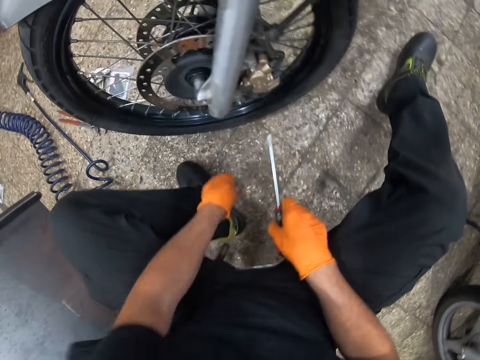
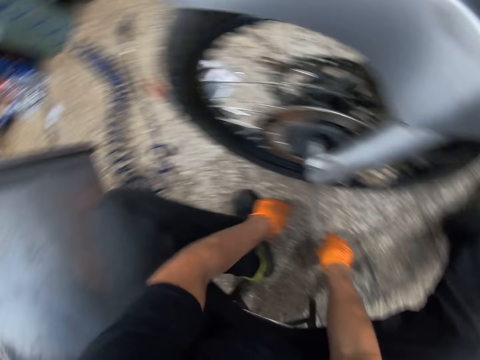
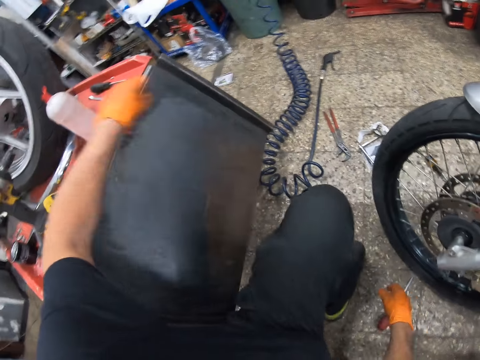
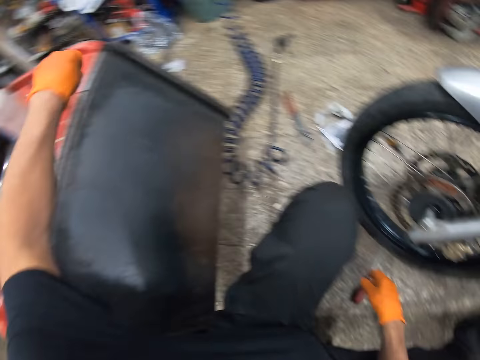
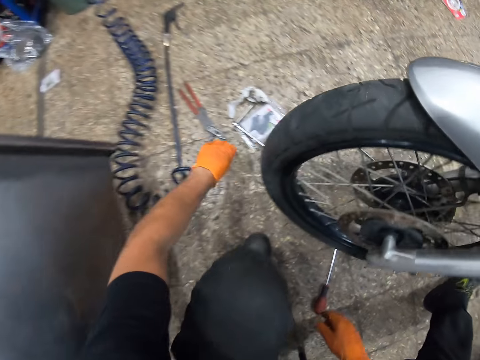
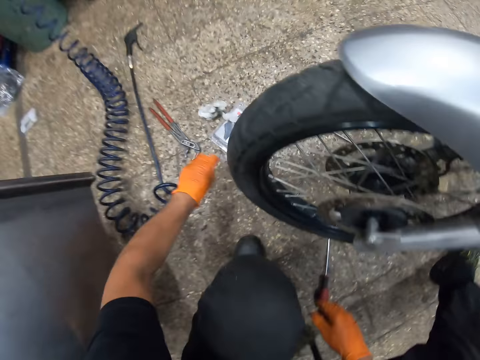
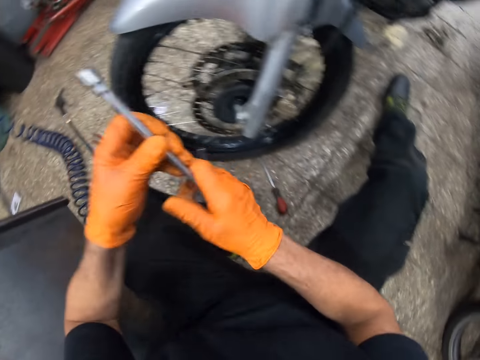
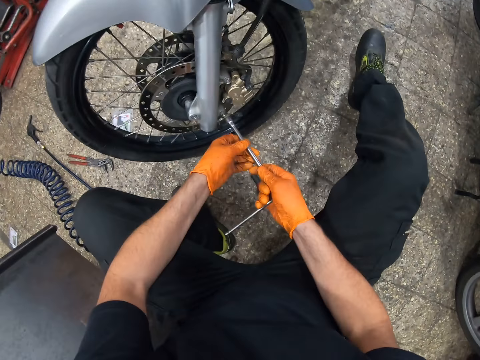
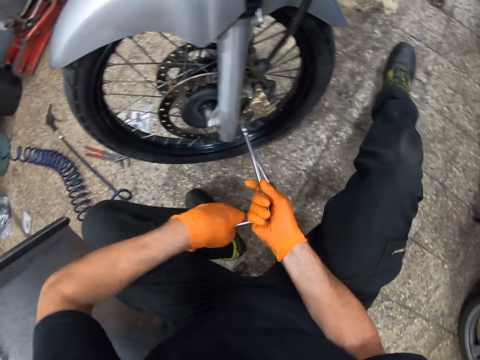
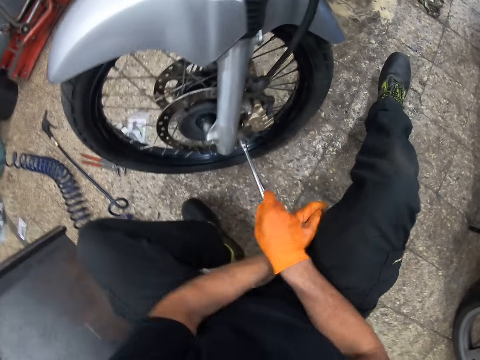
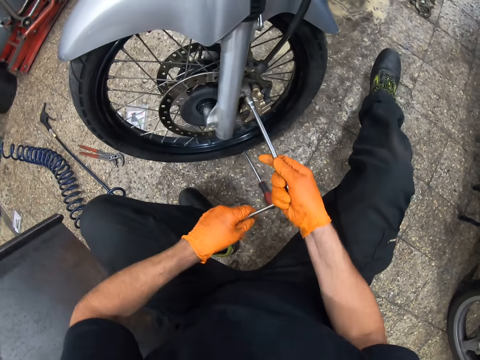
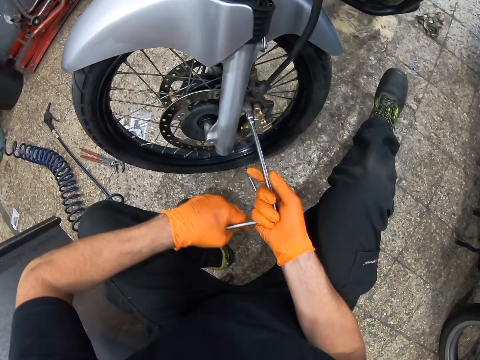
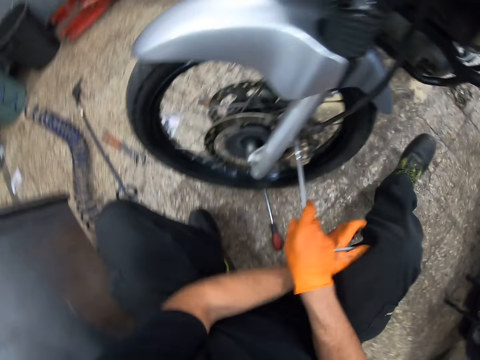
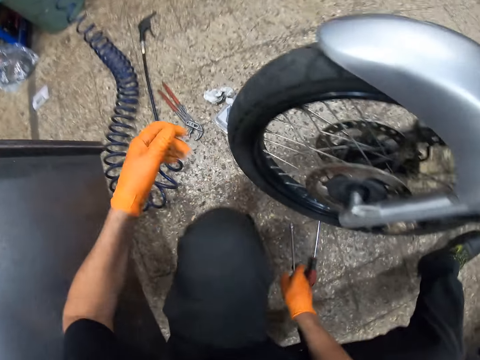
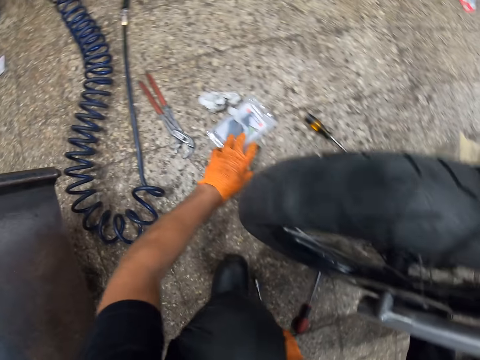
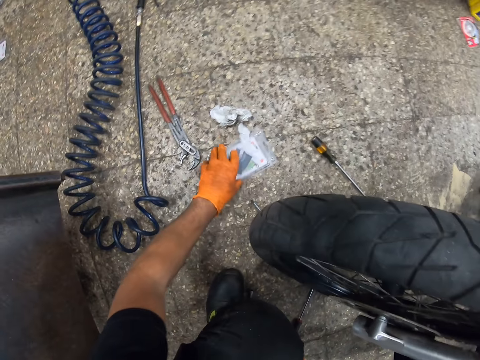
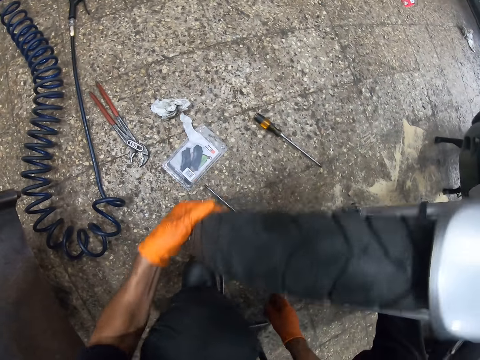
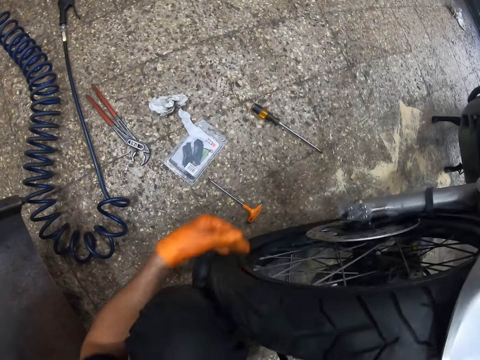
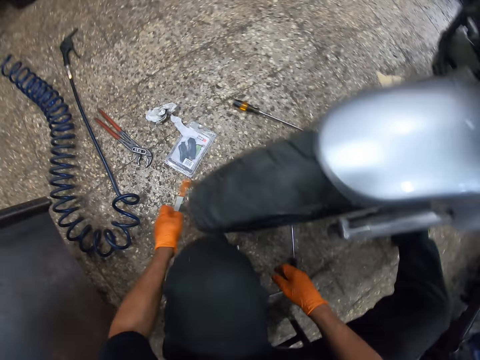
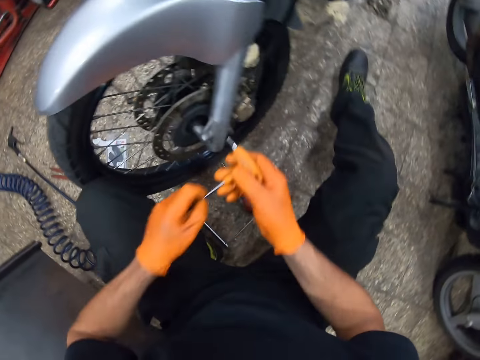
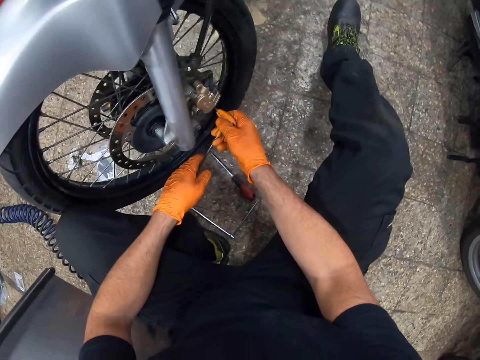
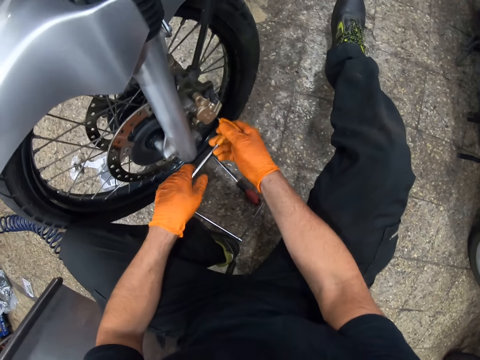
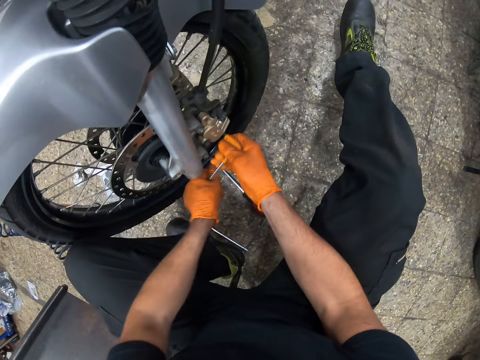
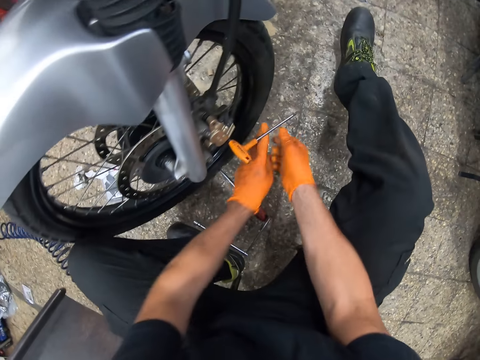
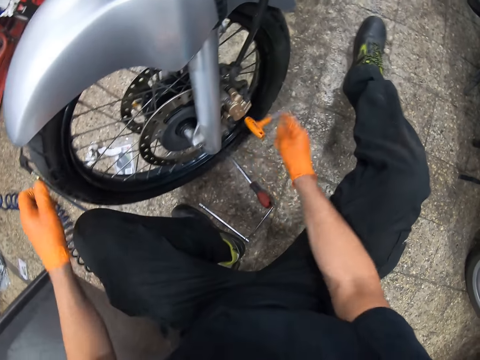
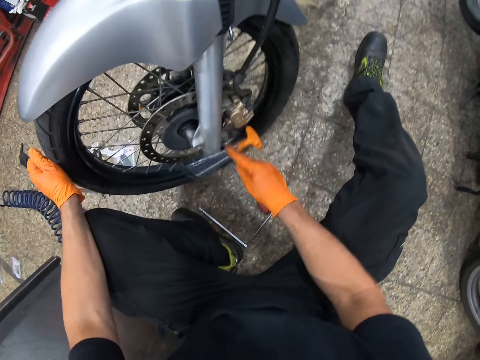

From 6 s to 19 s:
The camera wearer picks up the screw on the floor. They put the screwdriver on the floor. They put the screw on the table. They pick up the wrench or L spanner from the floor. They open the hex nuts with the L spanner. They tighten the screws with the wrench. They drop the wrench on the floor. They adjust the tire and touch the pack. They pick up the wrench from the floor. They loosen the screw with the wrench.

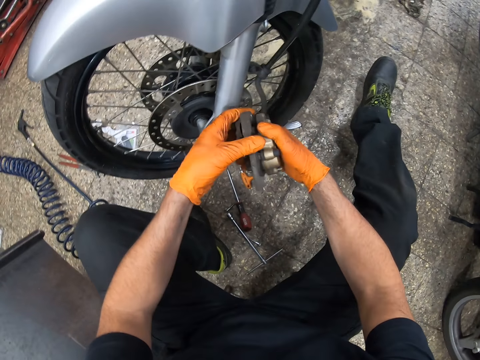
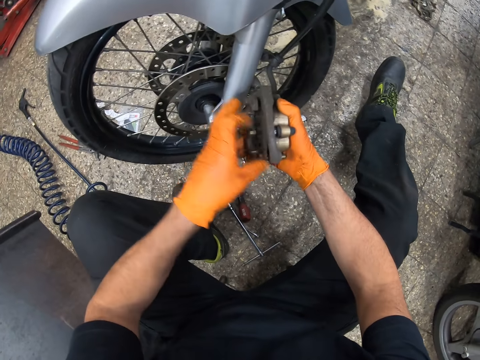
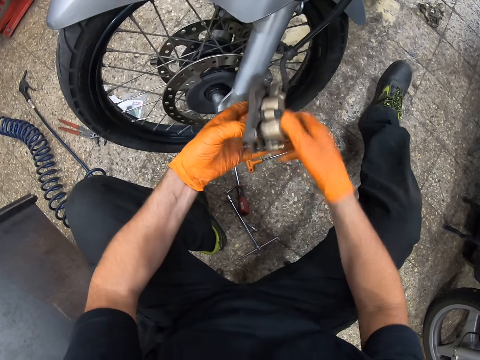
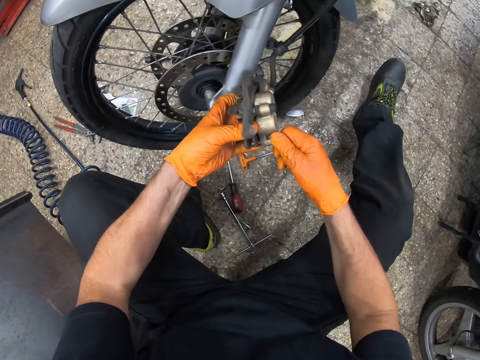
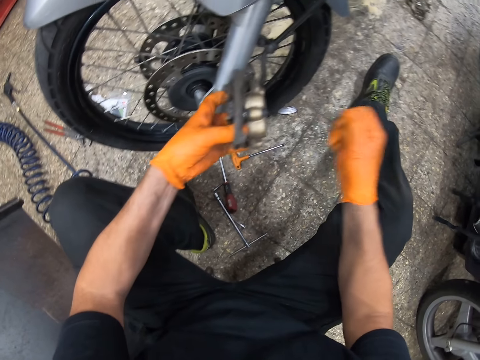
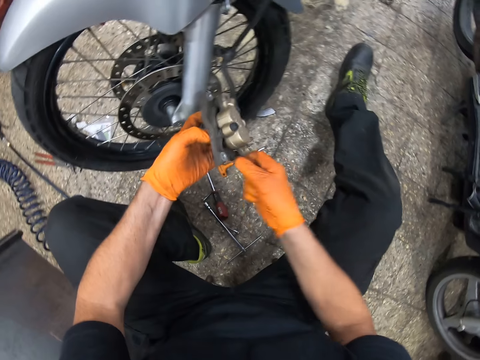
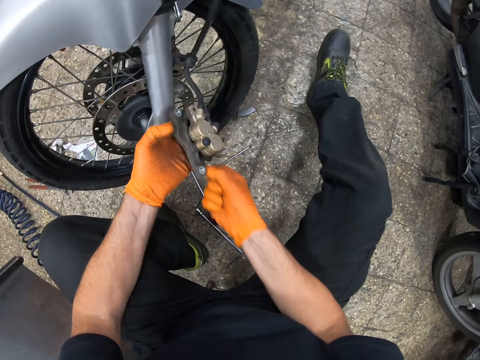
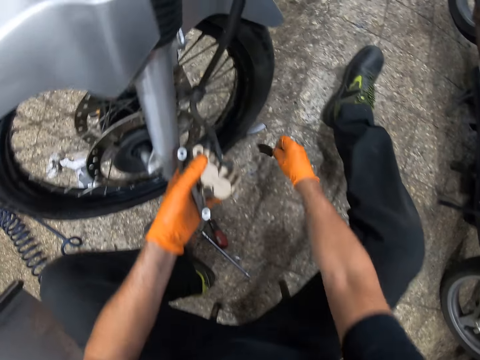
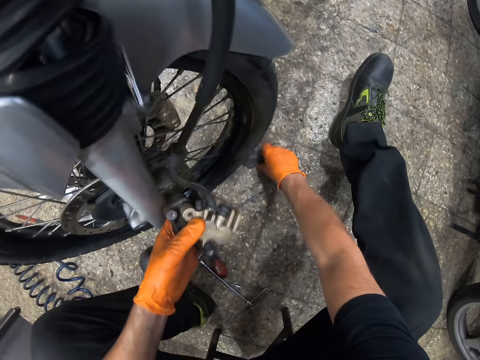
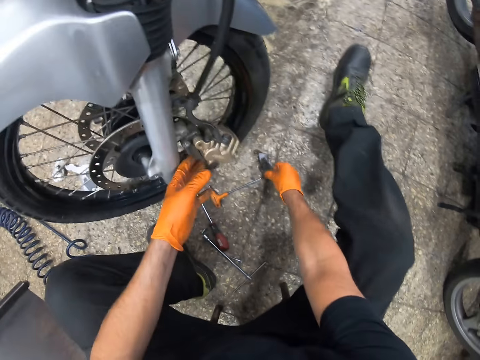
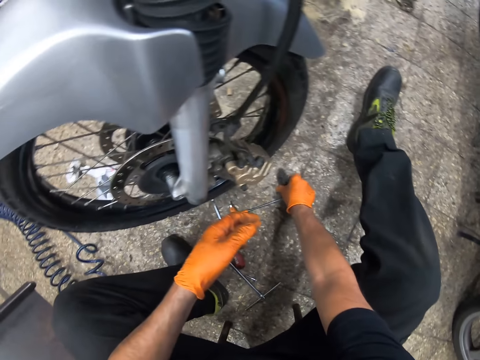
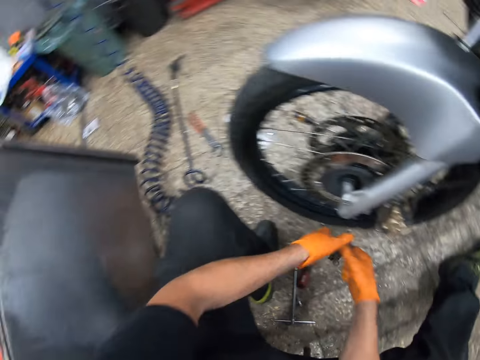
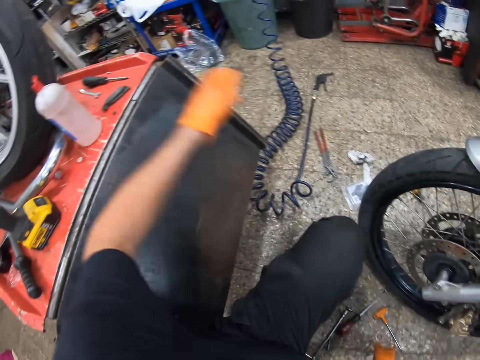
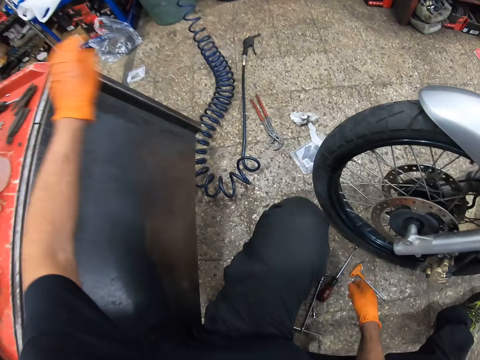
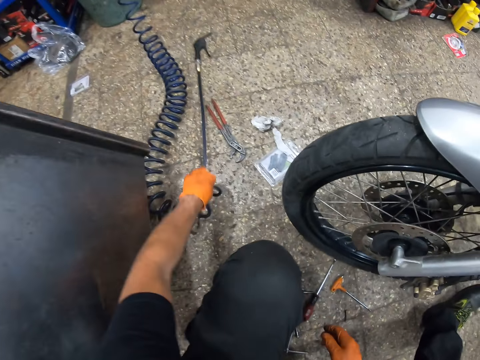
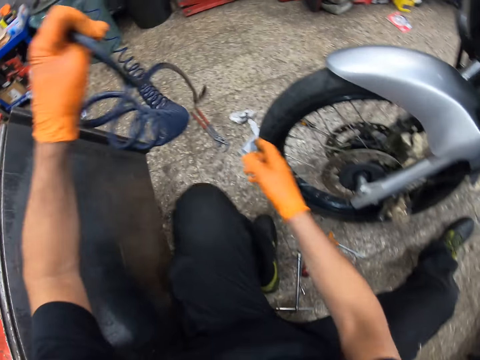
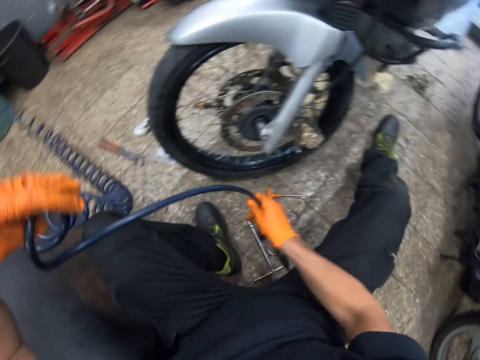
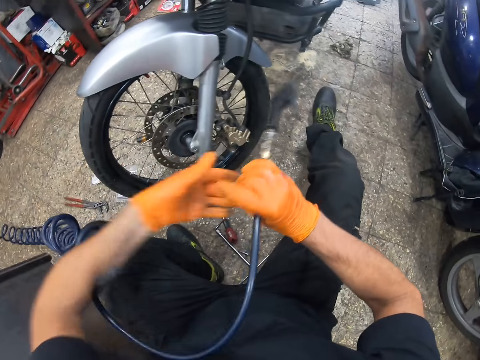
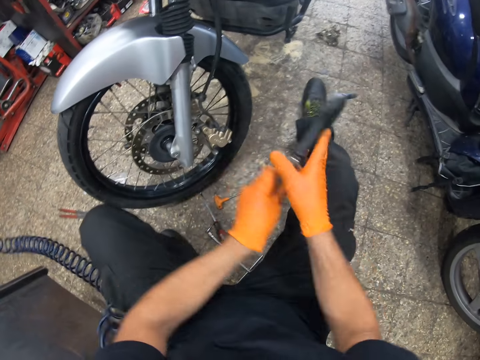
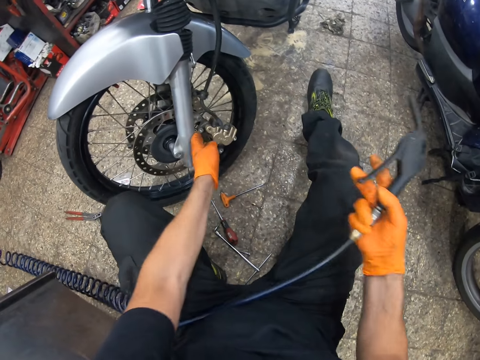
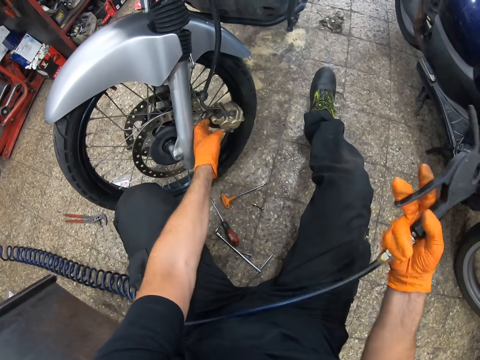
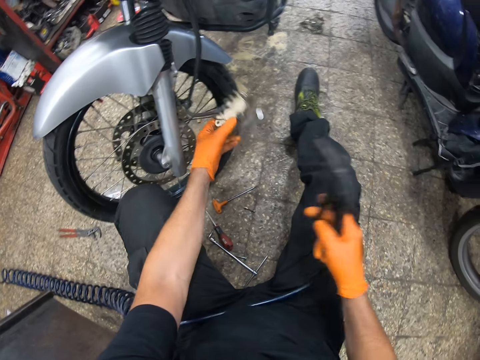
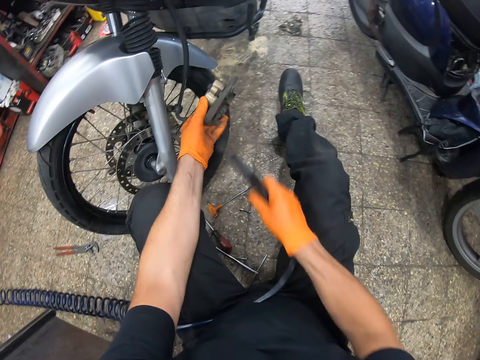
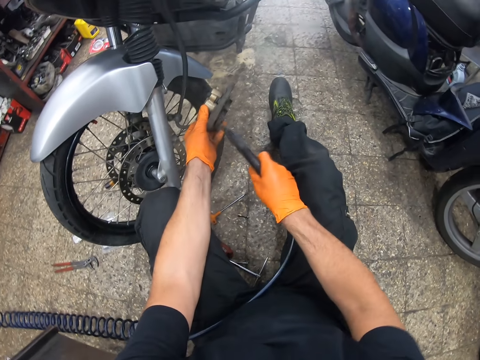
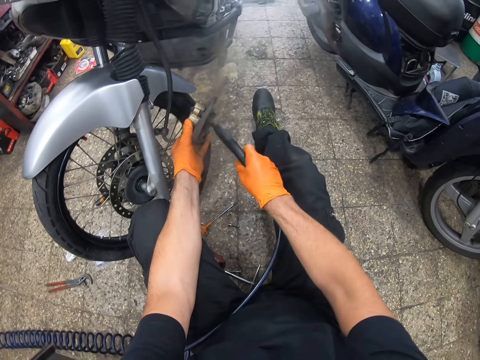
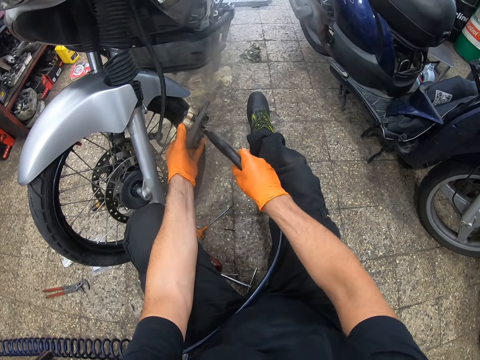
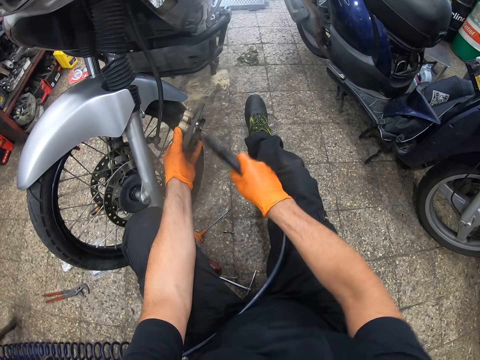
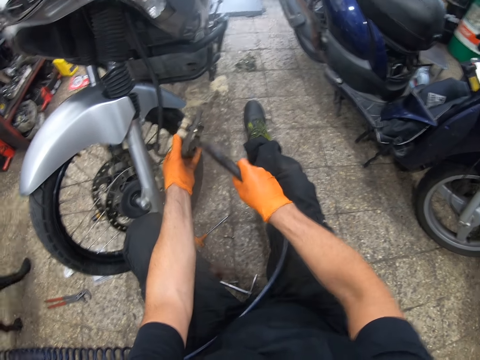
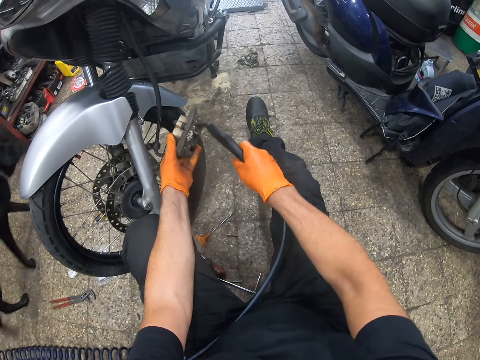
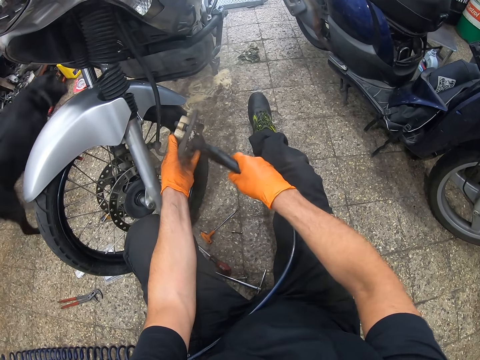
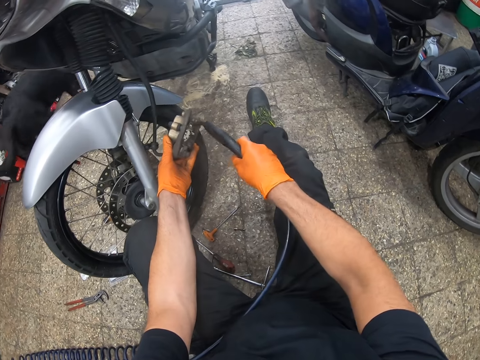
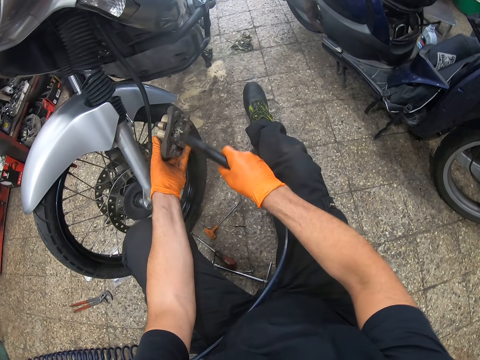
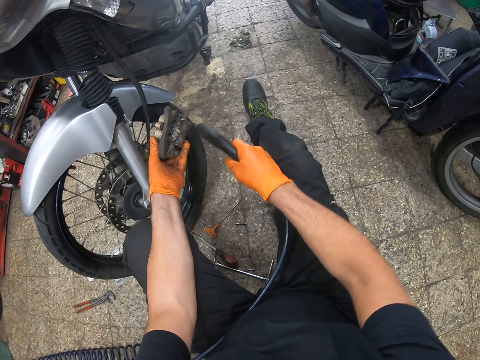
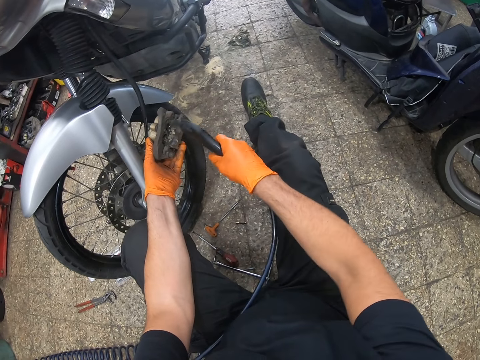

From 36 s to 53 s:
The camera wearer removes the screw. They drop the screws on the floor. They put the part of the brake pad on the floor. They carry the screw from the floor. They pick up the brake pad on the floor. They drop the screw on the table. They put the brake pad on the table. They pick up the water sprayer from the floor. They spray water on the machine part.
